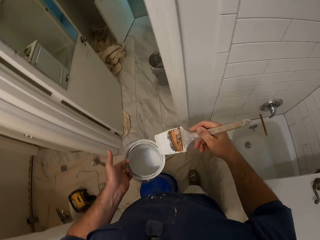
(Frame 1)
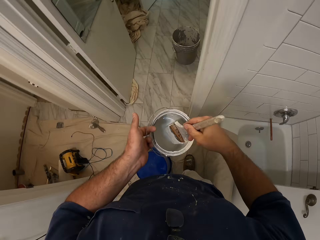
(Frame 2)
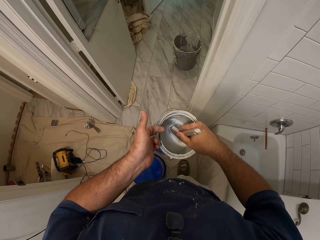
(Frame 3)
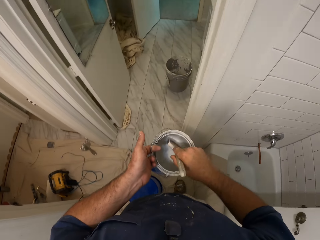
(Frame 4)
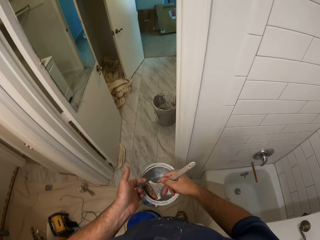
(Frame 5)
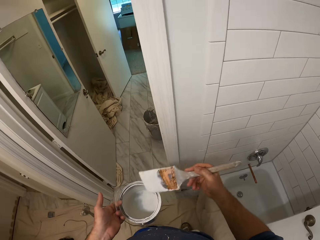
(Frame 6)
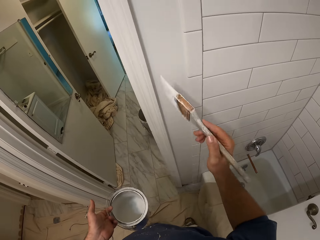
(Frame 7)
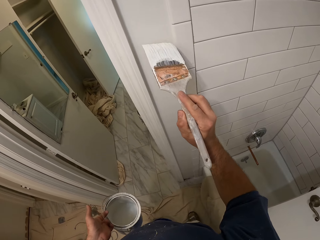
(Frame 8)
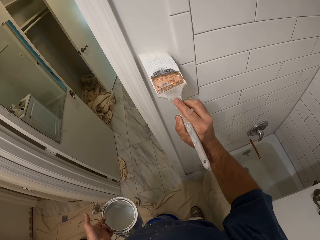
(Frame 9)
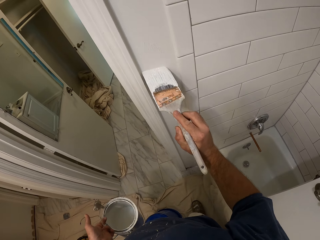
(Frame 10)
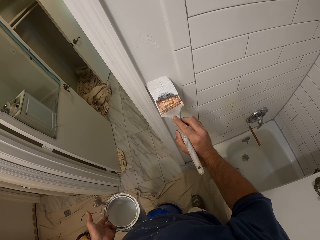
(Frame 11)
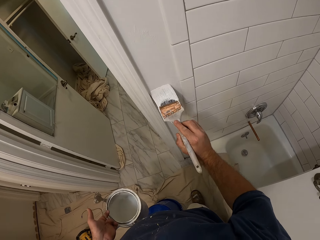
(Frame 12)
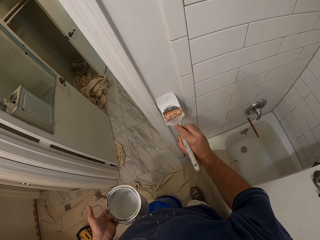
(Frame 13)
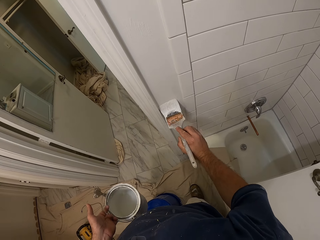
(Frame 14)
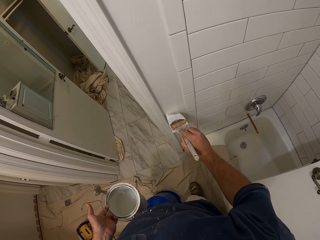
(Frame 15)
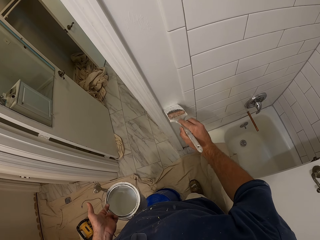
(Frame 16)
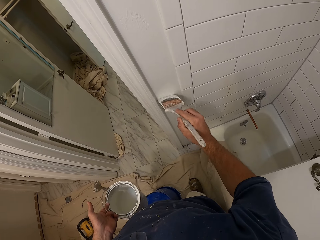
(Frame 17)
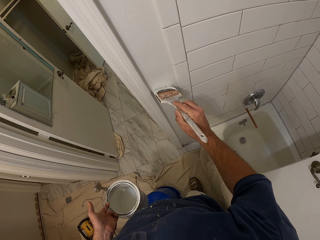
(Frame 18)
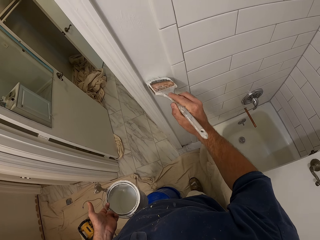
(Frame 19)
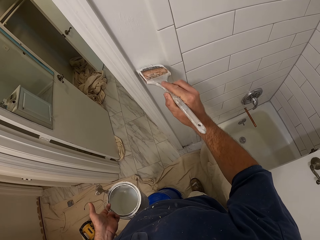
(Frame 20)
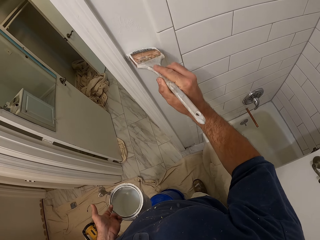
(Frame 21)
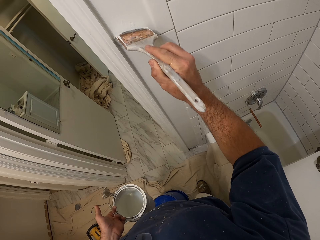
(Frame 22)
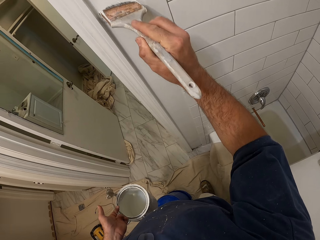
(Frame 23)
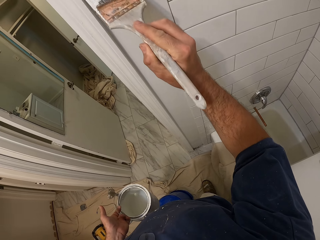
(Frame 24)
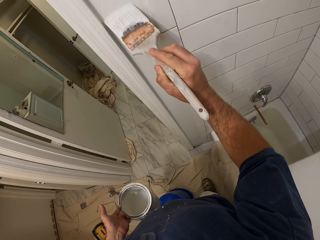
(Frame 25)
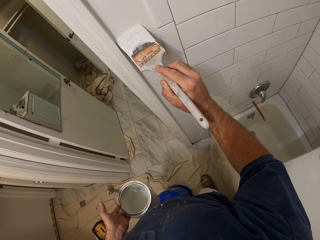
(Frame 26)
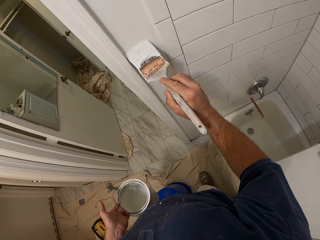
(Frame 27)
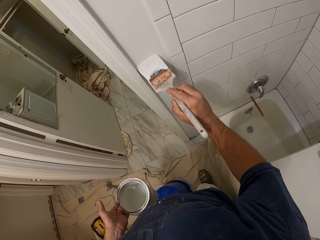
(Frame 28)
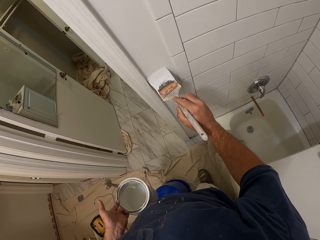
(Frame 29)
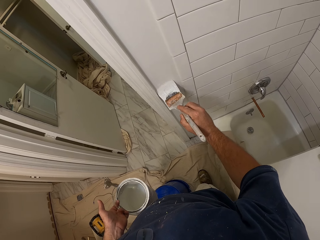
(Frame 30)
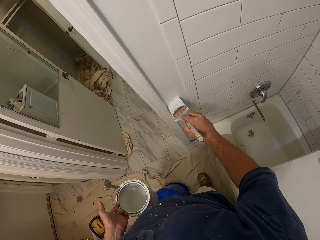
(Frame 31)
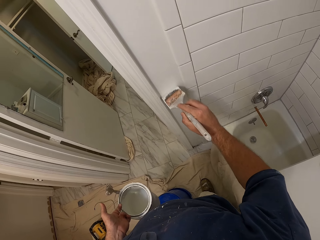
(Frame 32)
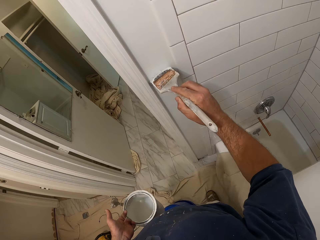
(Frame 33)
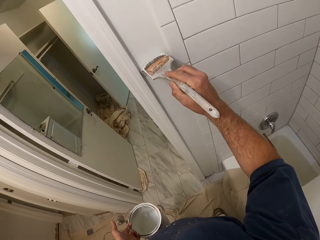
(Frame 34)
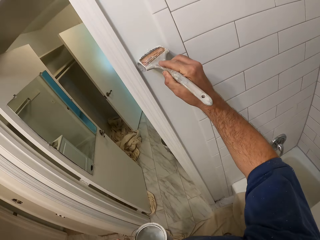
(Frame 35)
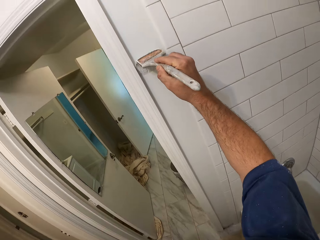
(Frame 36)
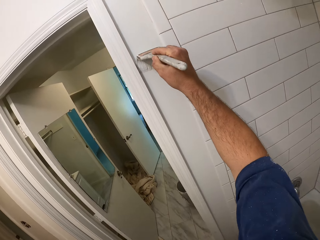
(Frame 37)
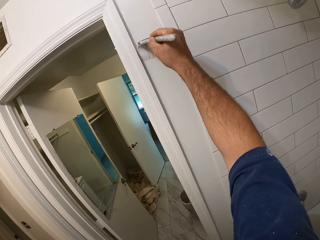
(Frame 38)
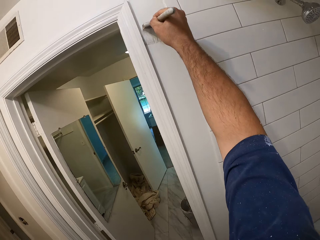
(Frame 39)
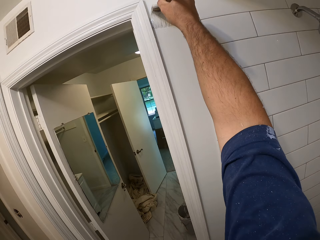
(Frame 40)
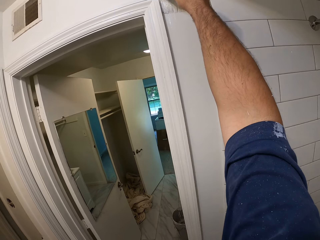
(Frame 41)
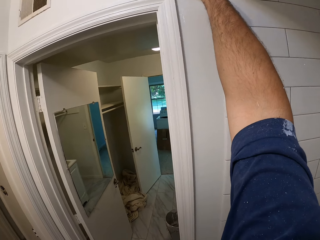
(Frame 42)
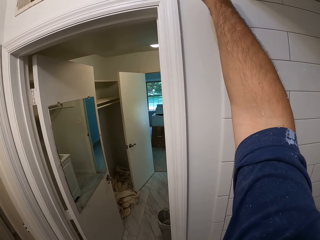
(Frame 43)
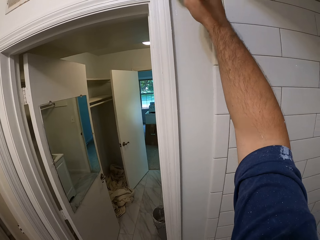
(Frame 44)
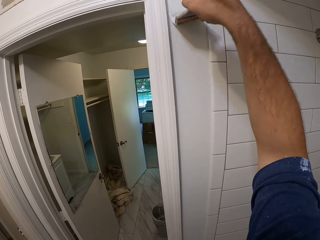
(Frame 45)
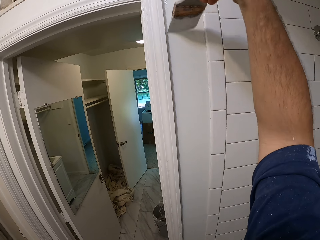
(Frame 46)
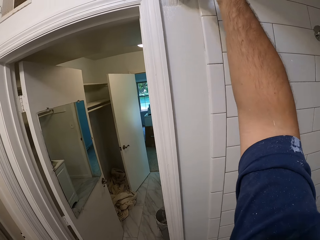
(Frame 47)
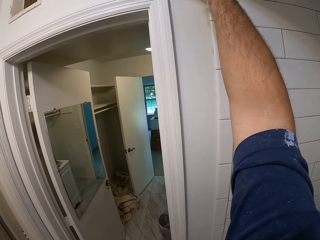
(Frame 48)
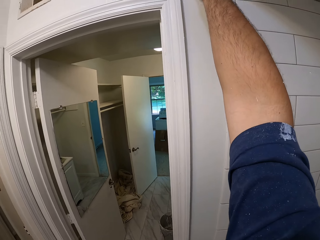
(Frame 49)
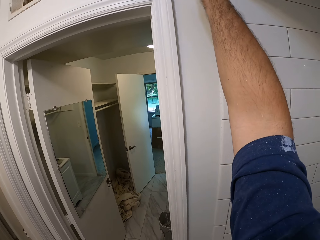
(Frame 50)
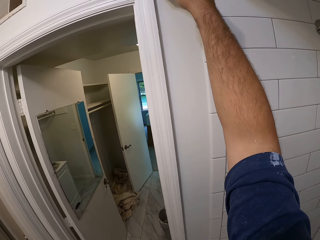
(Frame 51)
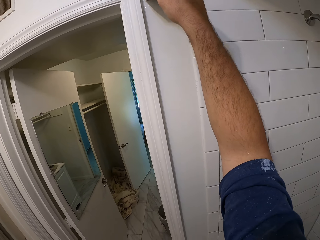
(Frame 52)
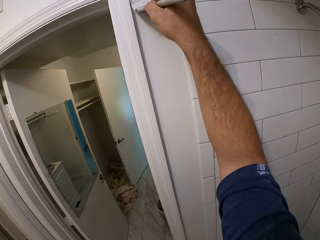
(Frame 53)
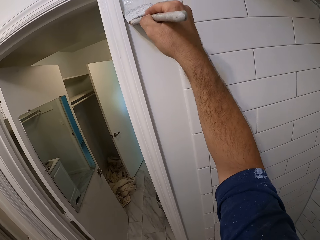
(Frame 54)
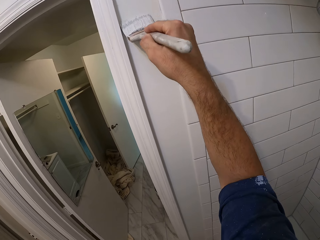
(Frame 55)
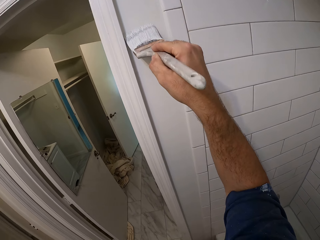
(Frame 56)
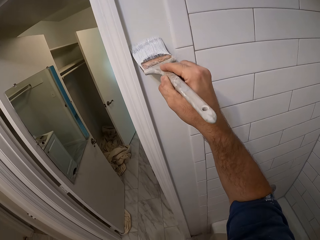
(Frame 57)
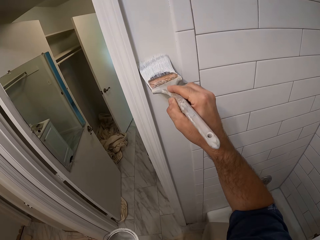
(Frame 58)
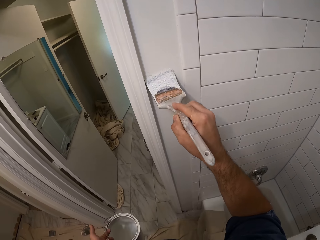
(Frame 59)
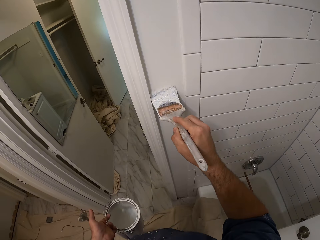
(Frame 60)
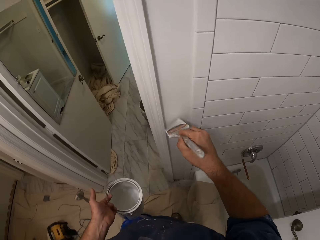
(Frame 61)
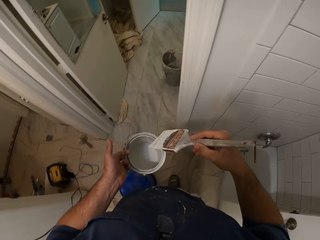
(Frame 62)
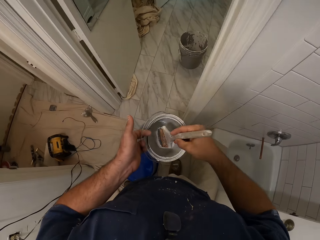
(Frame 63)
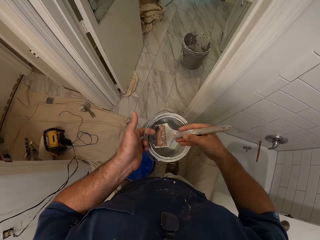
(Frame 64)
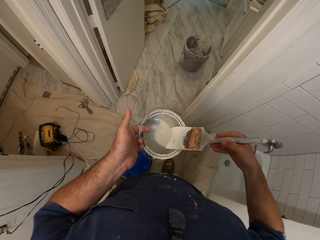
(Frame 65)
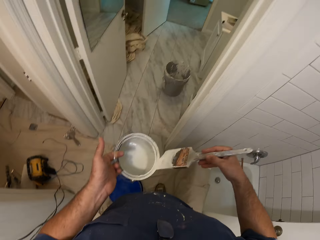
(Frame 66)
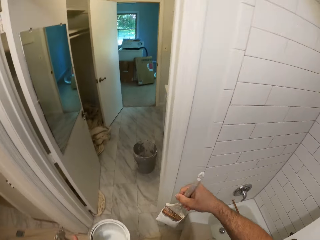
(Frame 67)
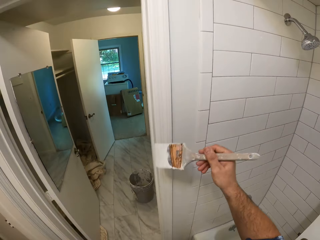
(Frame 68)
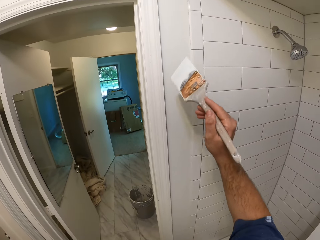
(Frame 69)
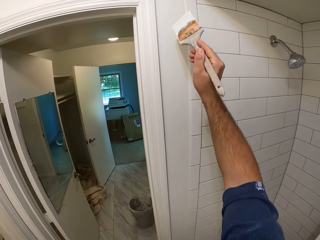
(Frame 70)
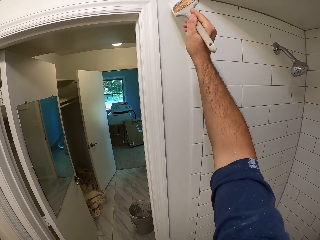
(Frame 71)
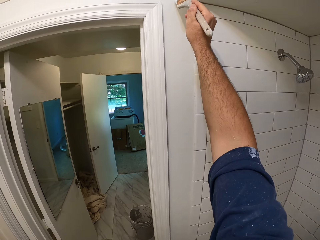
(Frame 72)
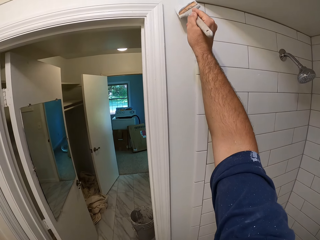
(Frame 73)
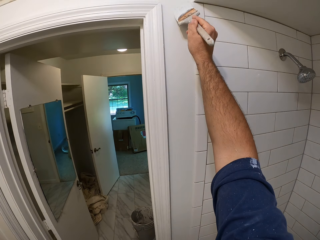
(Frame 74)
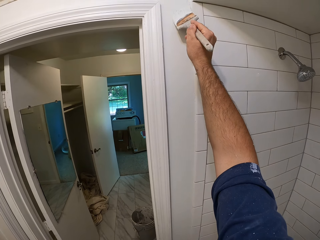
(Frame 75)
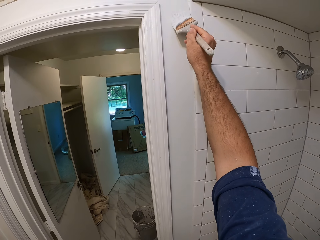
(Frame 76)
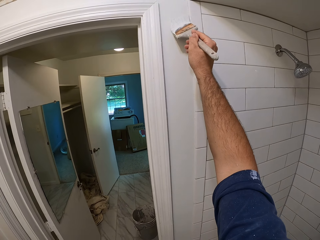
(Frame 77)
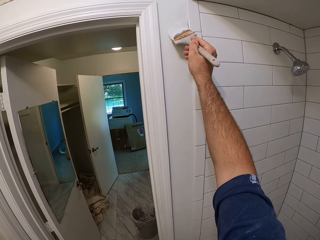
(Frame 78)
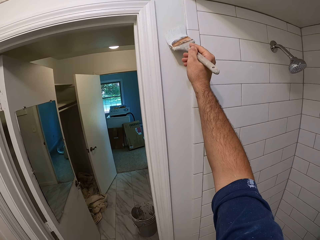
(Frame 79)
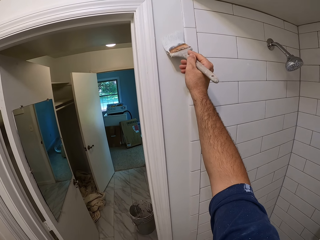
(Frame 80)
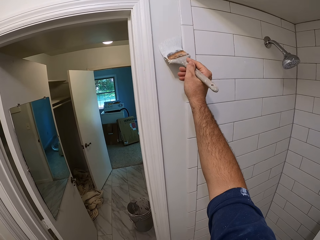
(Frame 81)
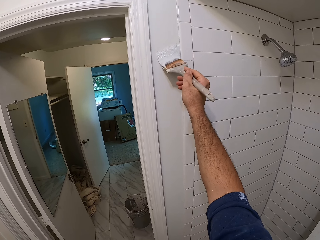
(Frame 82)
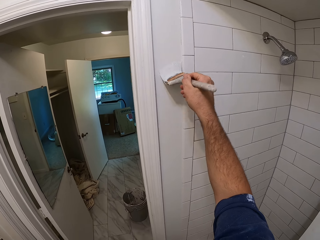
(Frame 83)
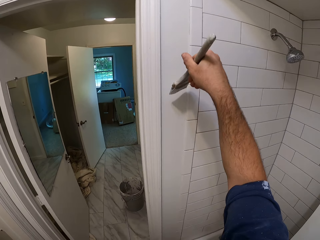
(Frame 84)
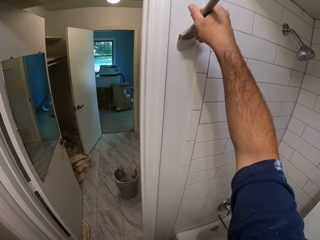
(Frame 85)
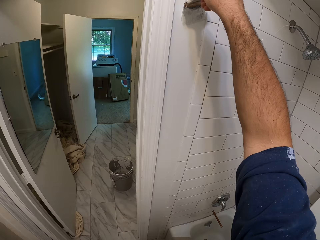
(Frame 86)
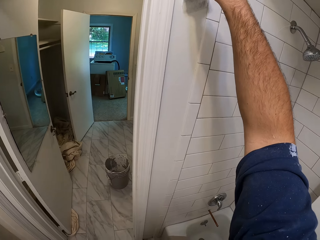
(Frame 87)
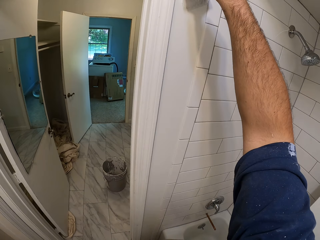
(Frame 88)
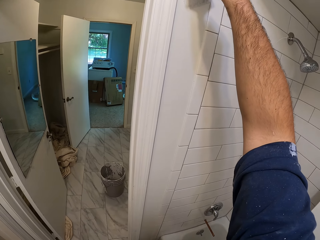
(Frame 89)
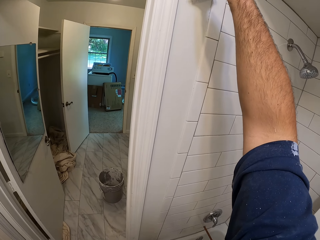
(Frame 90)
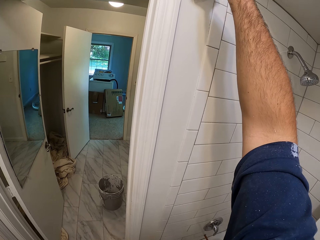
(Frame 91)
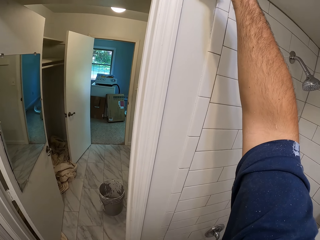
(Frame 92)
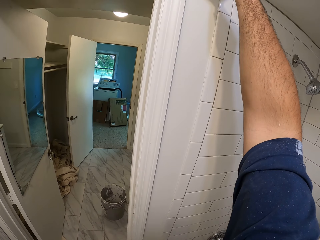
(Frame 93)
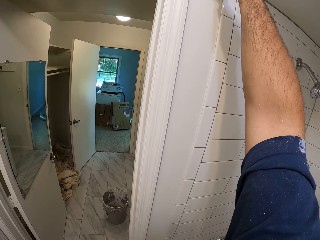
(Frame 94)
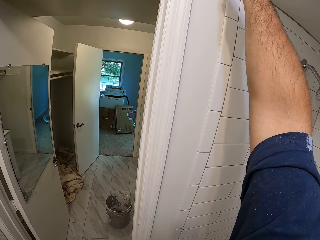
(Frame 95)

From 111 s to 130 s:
The camera wearer dips the paintbrush into the paint container. They remove the paintbrush from inside the paint container. They paint the bathroom wall. They dip the paintbrush into the paint container. They remove the paintbrush from inside the paint container. They paint the bathroom wall.

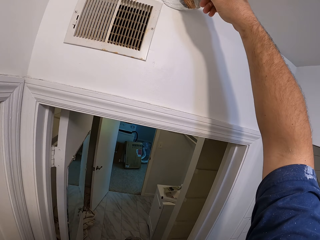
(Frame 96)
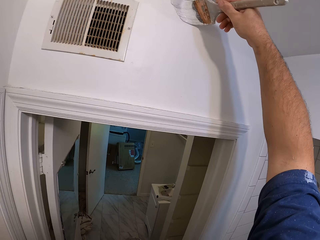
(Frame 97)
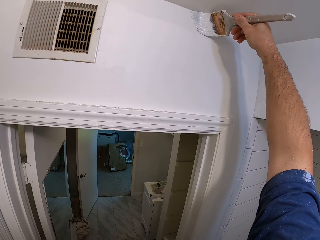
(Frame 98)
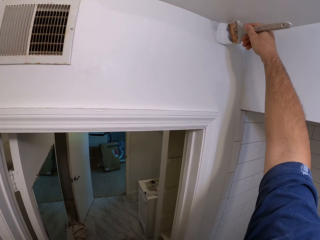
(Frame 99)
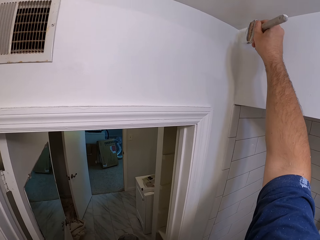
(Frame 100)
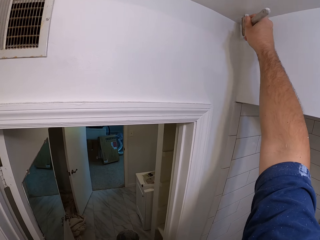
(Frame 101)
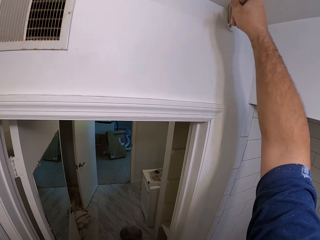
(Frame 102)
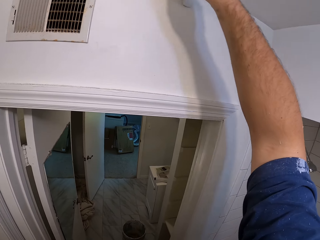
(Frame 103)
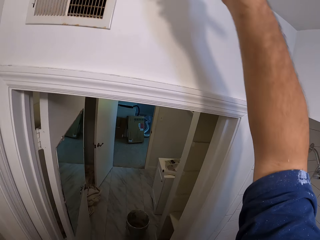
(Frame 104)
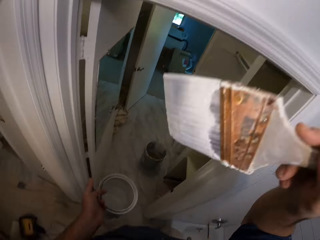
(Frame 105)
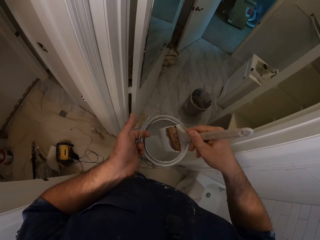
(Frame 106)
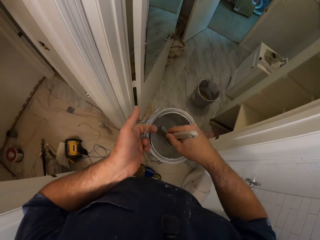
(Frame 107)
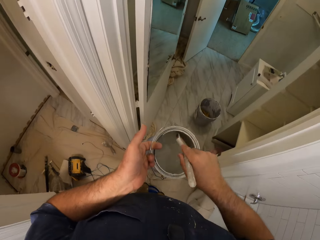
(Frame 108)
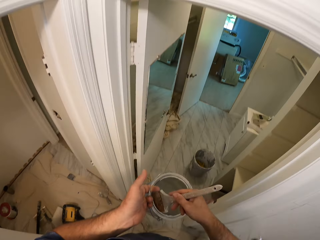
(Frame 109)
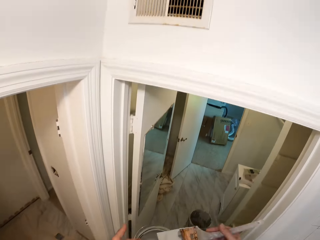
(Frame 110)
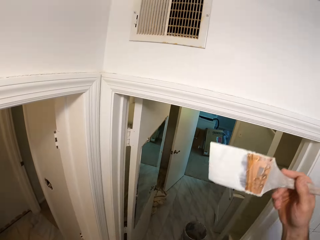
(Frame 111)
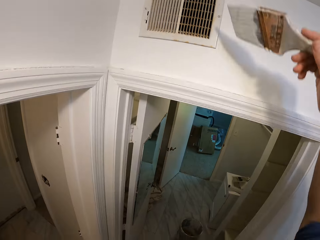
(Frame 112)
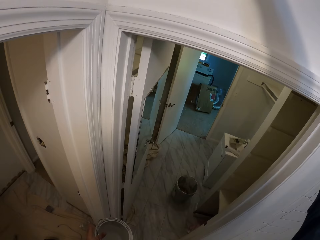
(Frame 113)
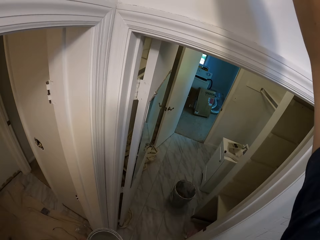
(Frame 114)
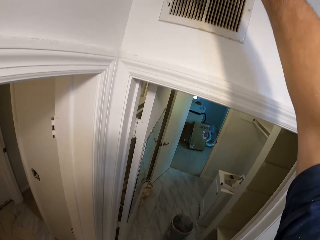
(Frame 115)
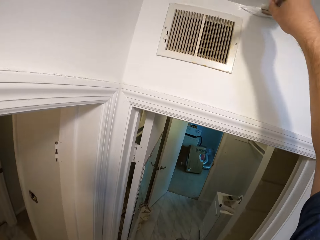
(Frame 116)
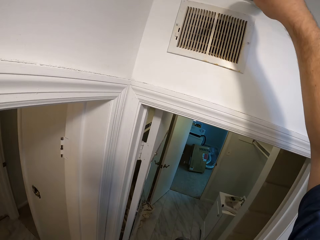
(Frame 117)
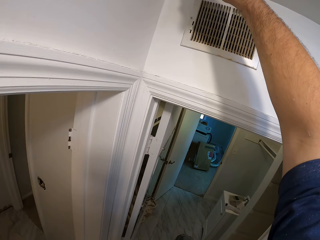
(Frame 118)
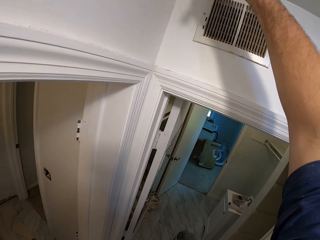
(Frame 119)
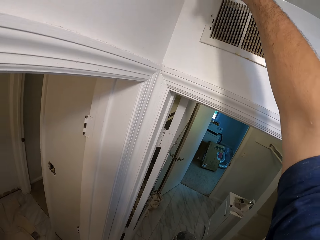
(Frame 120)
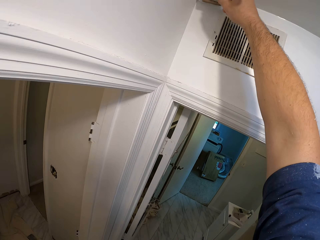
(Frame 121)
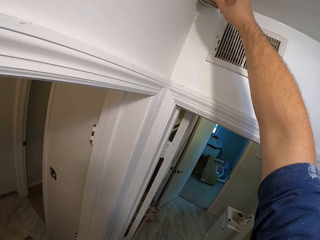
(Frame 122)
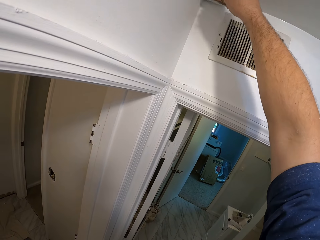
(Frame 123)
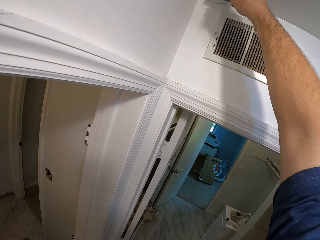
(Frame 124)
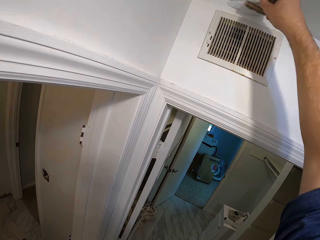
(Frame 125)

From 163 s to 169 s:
The camera wearer dips the paintbrush into the paint container. They remove the paintbrush from inside the paint container. They paint the bathroom wall. They stare around.
